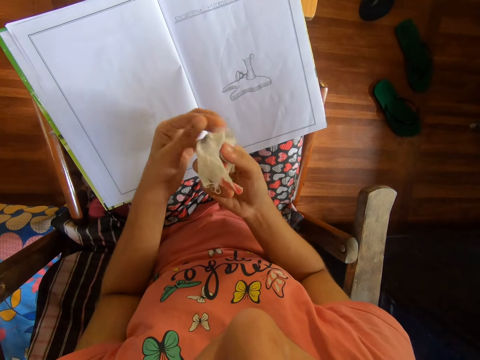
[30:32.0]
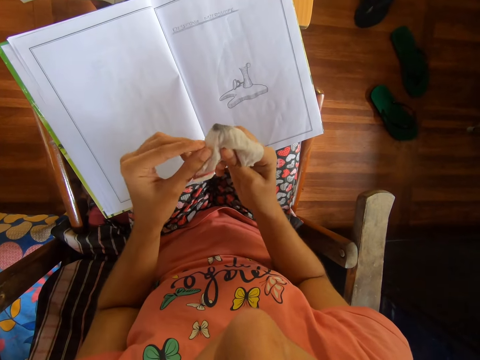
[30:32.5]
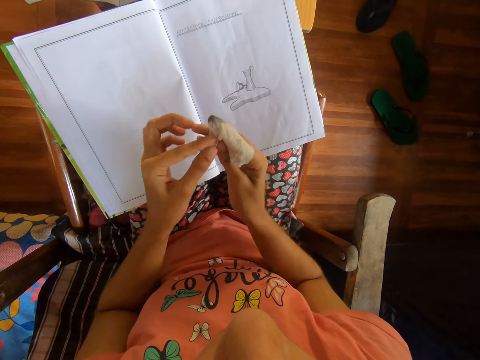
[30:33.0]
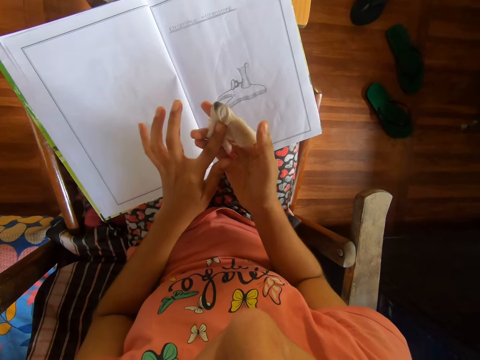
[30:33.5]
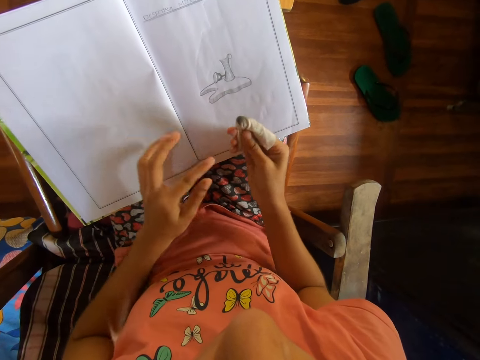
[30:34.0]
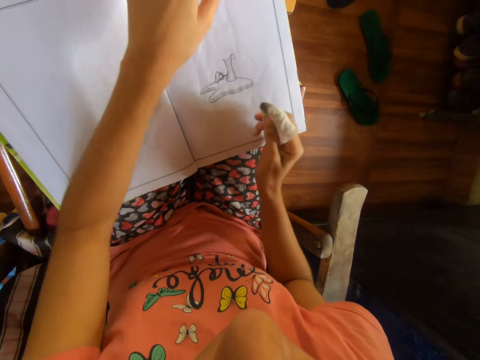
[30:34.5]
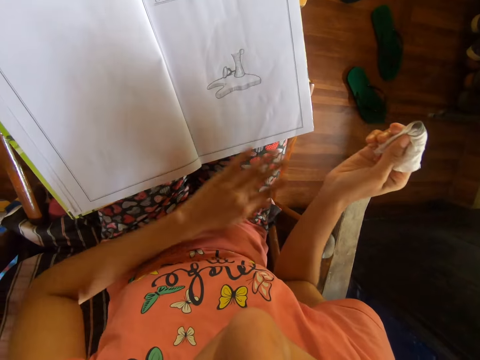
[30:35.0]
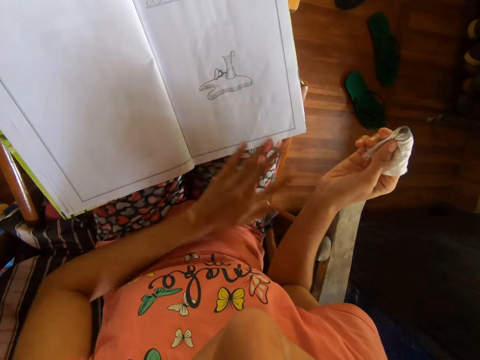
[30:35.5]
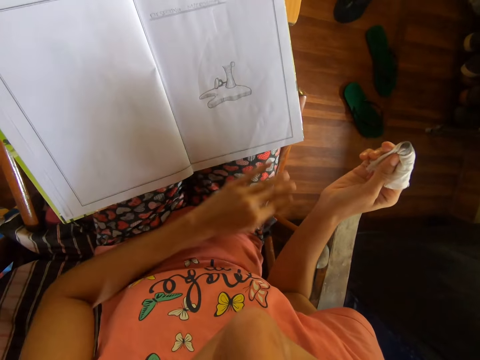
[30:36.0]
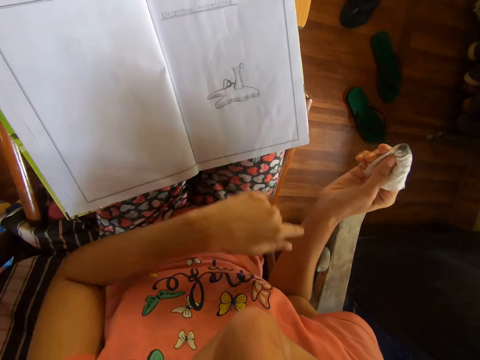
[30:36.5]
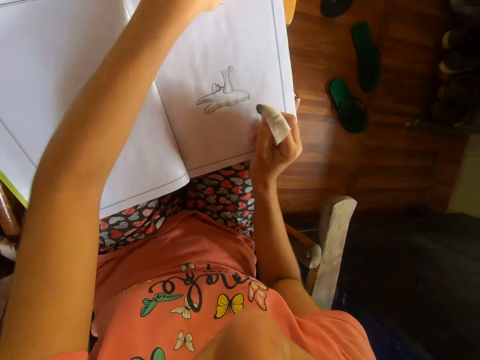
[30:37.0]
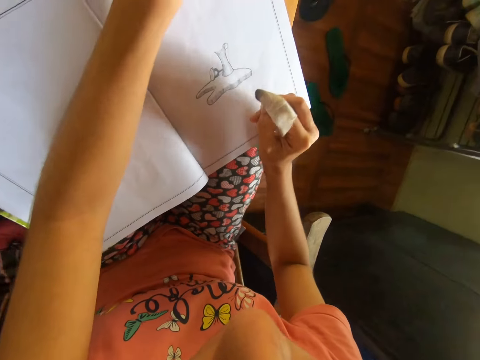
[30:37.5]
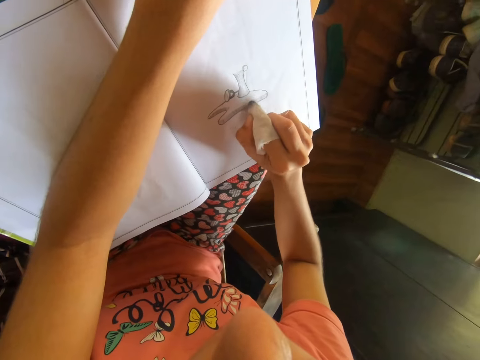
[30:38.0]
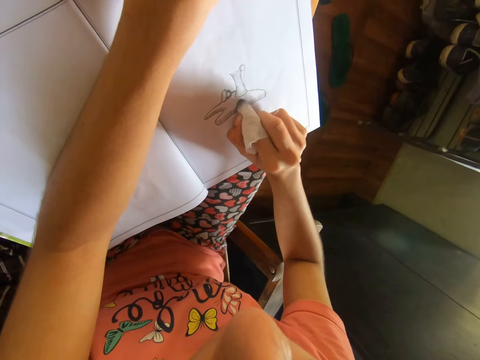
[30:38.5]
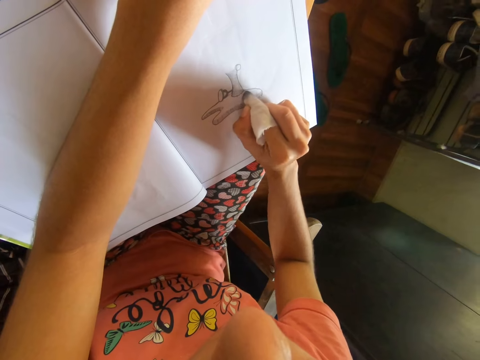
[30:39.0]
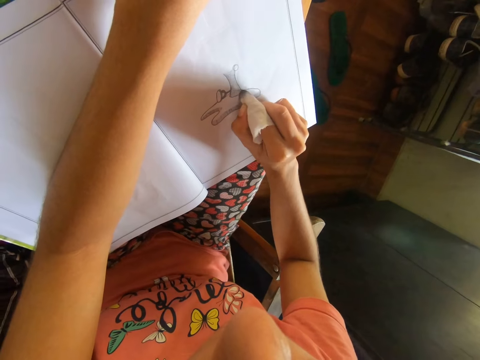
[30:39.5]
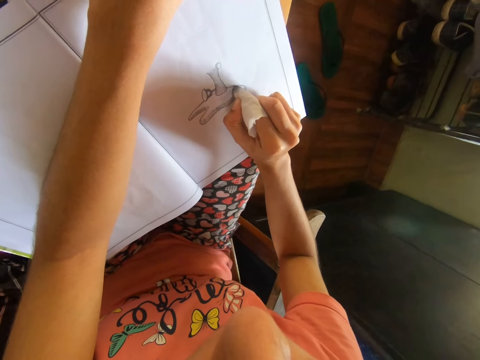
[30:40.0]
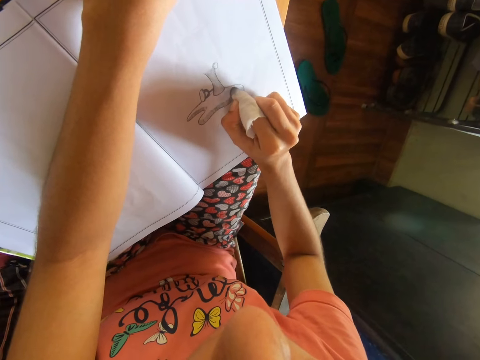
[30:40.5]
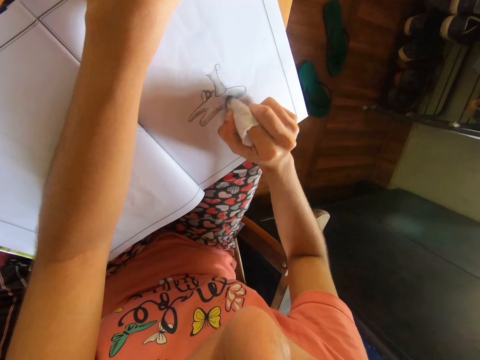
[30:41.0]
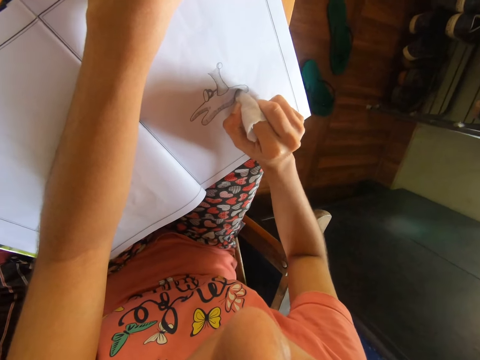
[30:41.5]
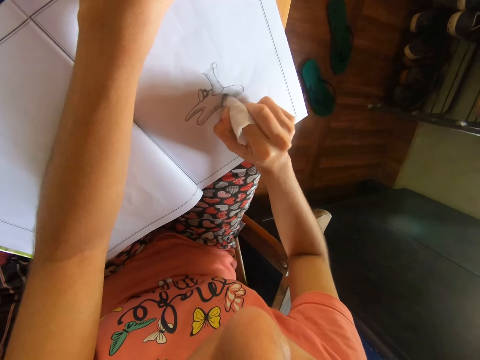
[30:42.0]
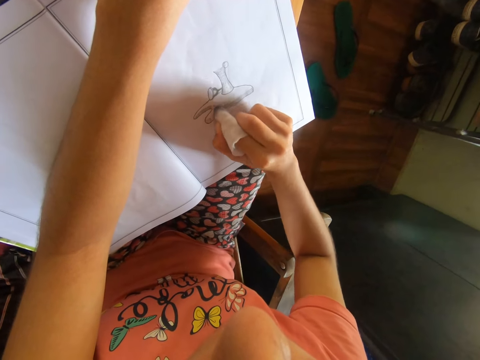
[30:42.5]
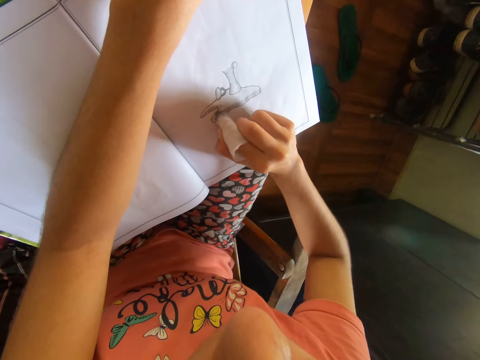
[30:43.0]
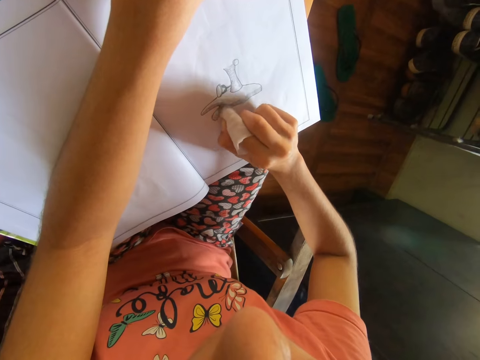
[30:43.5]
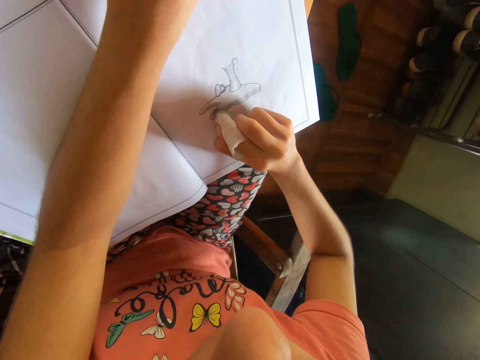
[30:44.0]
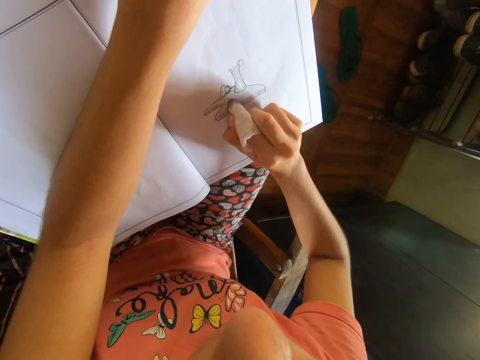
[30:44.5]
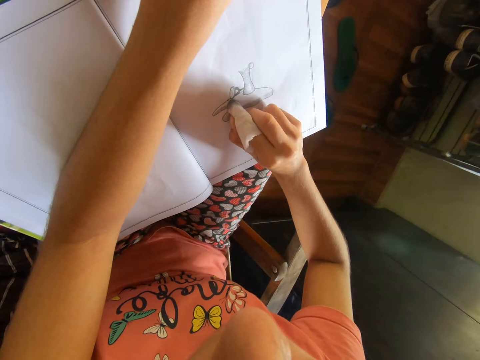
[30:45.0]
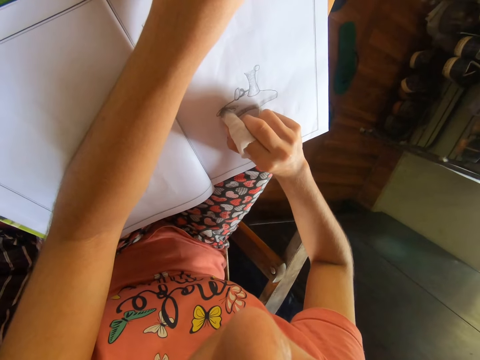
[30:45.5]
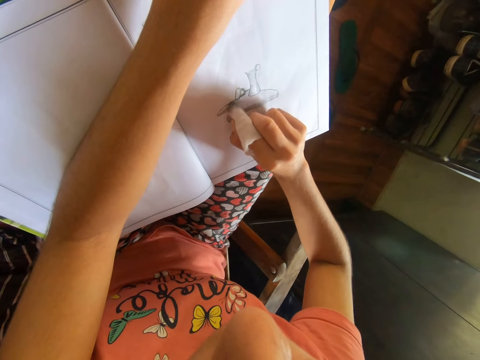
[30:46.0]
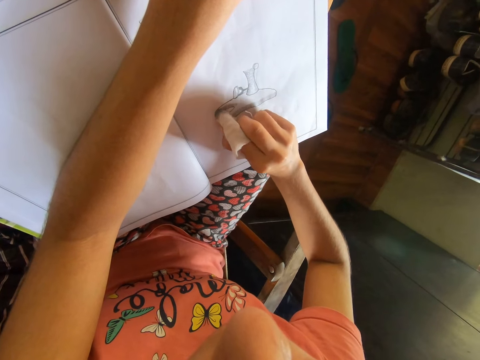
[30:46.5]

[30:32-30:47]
The camera wearer dusts the book with her left hand. She adjusts the drawing book. She smudges the book with the wipe in her right hand.

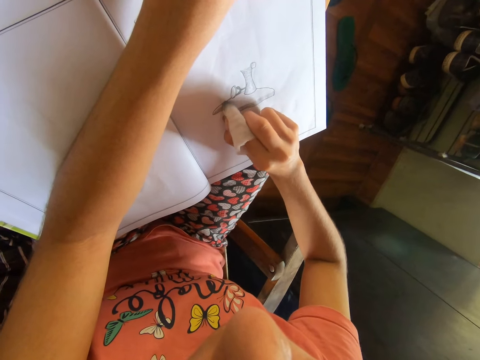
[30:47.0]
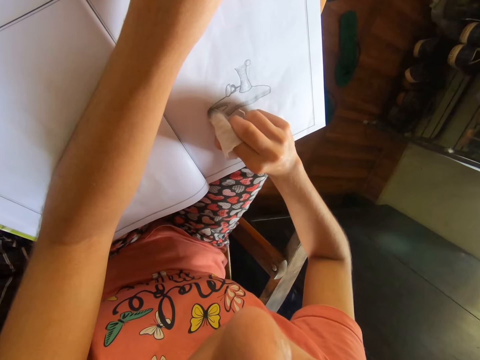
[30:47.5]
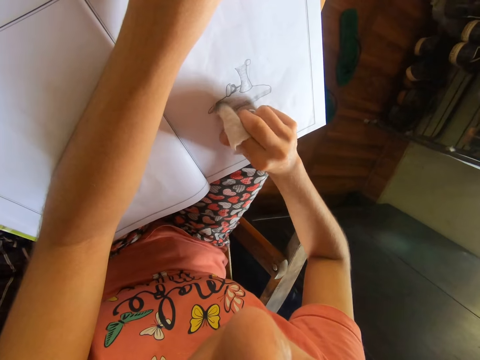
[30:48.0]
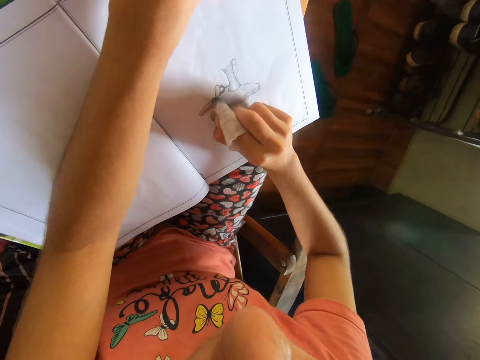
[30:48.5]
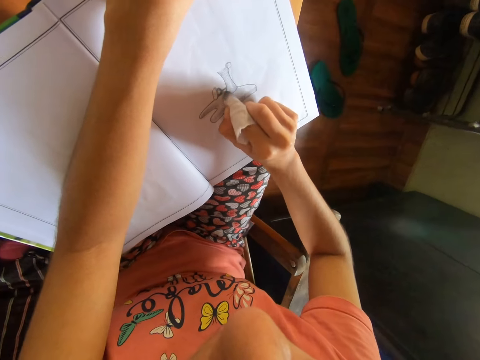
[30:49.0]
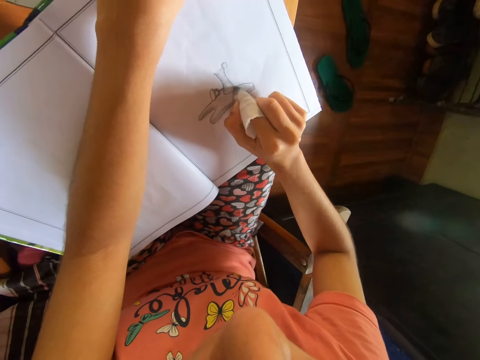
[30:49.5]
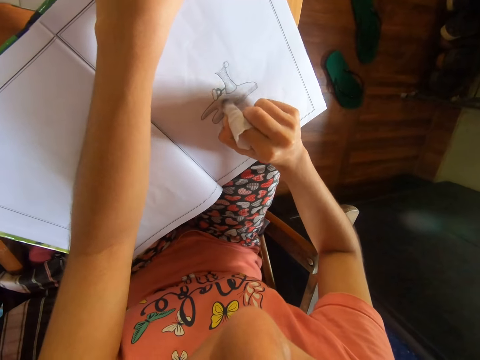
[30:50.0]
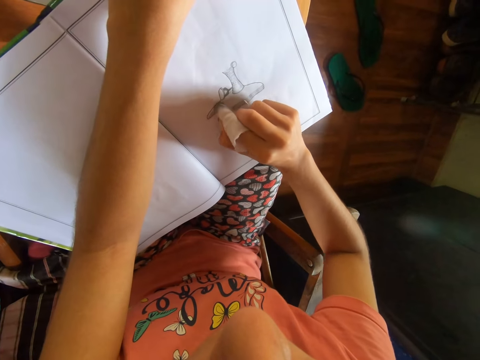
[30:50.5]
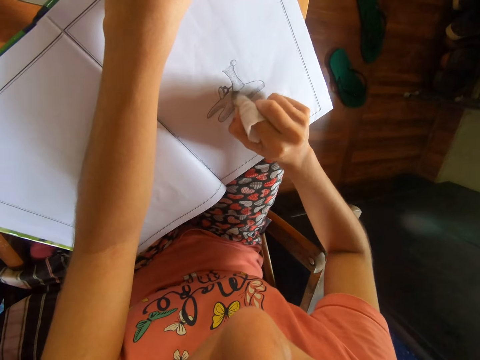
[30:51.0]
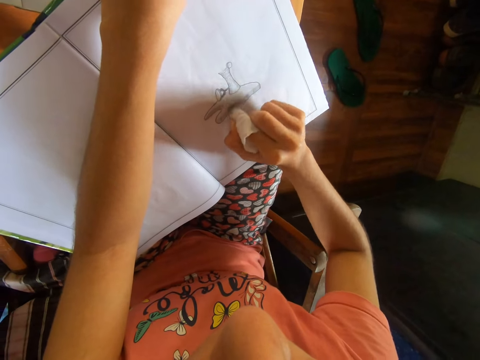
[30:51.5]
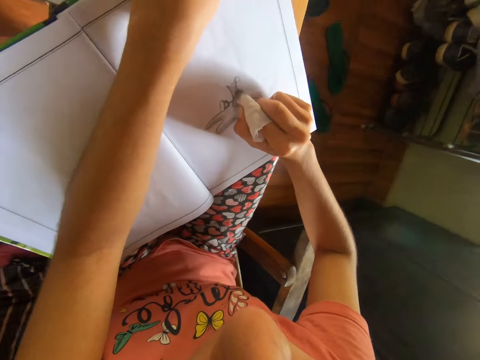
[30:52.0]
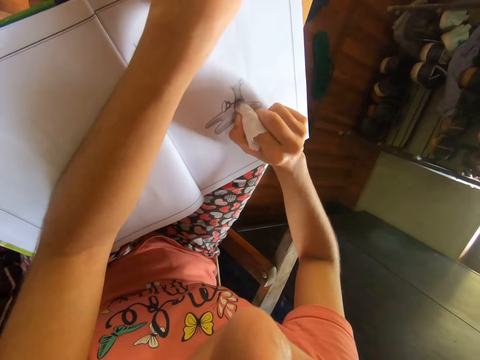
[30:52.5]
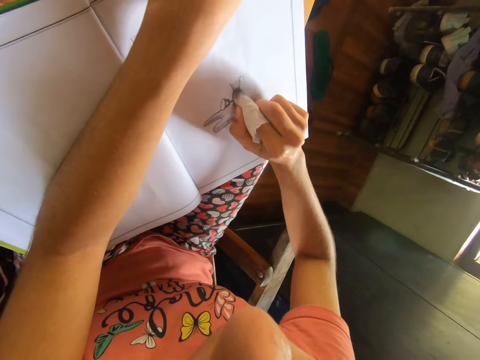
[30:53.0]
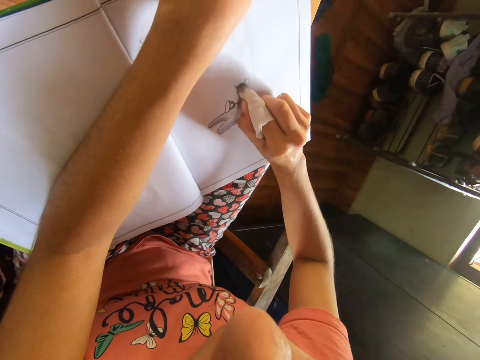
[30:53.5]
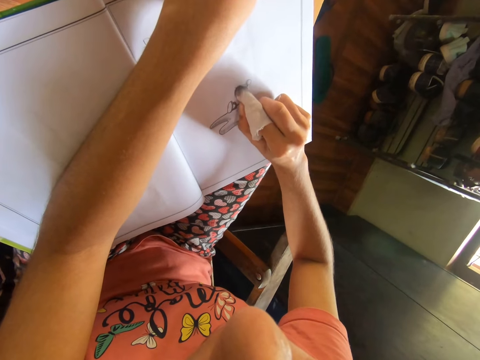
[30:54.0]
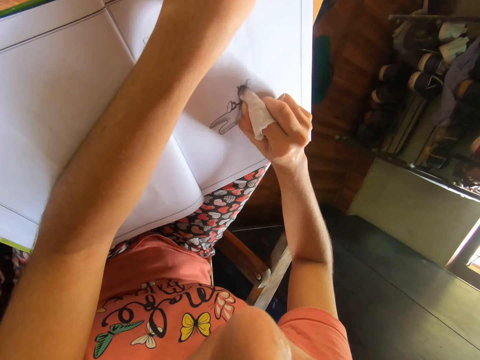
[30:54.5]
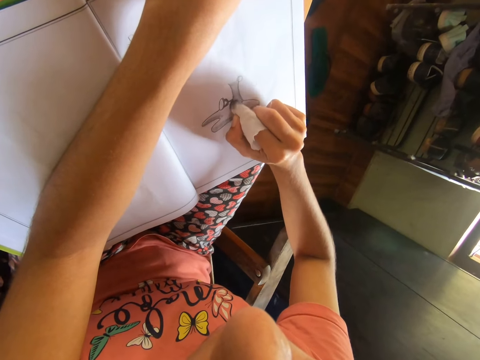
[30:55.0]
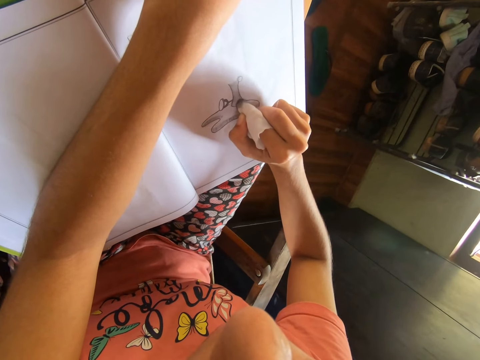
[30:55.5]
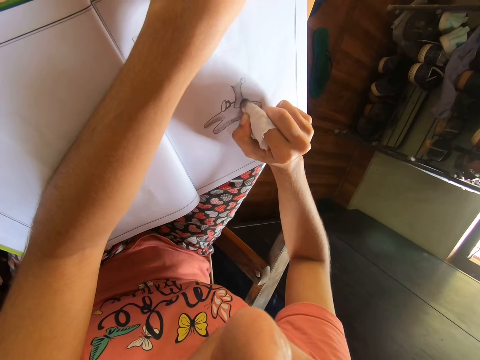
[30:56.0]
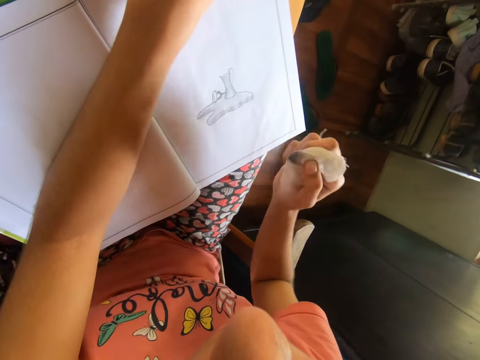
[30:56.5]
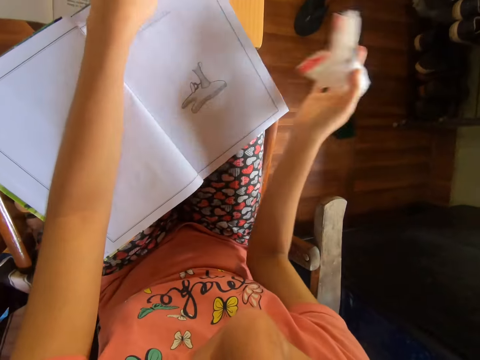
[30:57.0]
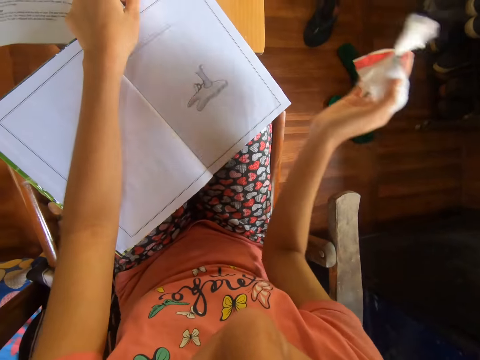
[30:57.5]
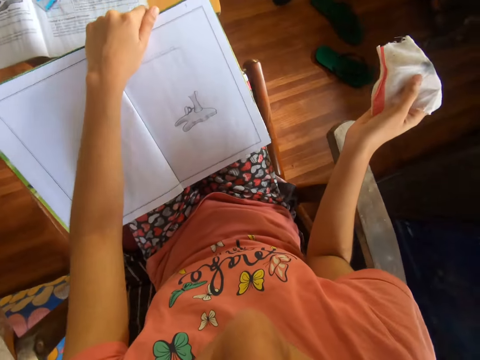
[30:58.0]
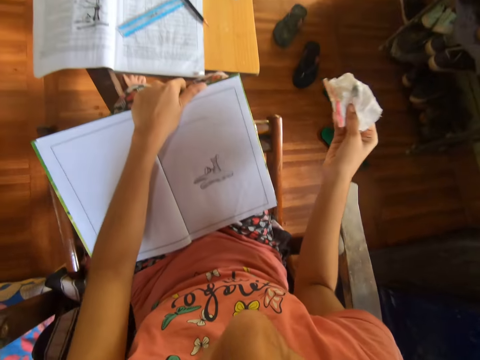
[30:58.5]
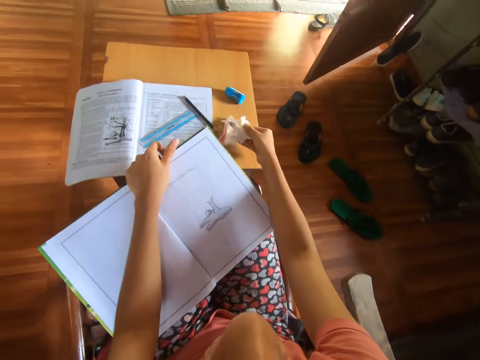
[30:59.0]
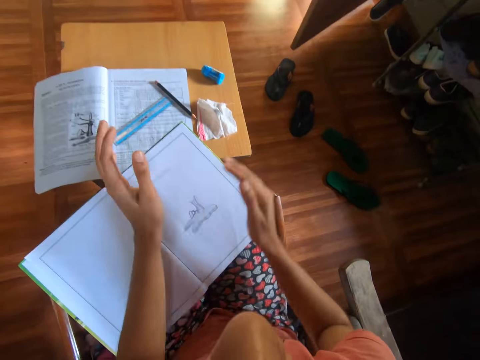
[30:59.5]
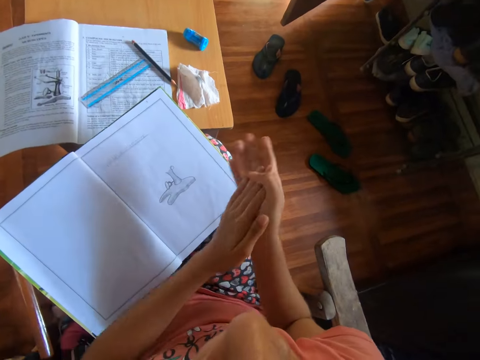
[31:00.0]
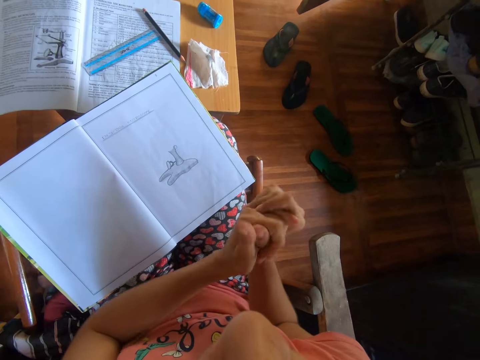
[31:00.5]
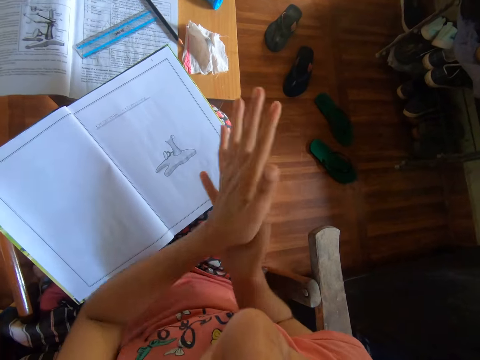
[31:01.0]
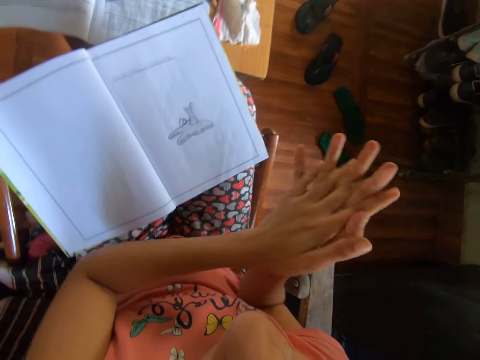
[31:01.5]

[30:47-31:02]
The camera wearer dusts the book with her right hand. She holds the book with her left hand. She drops the wipe on the table with her right hand. She rubs her palms together.
